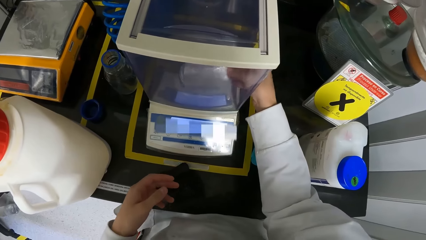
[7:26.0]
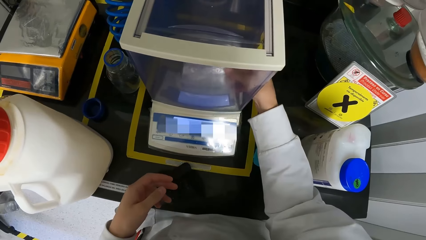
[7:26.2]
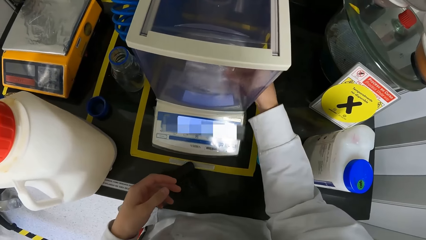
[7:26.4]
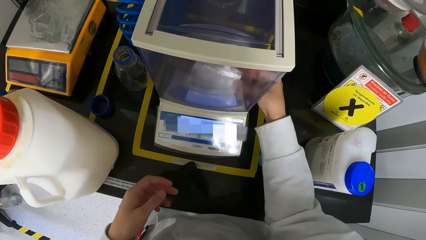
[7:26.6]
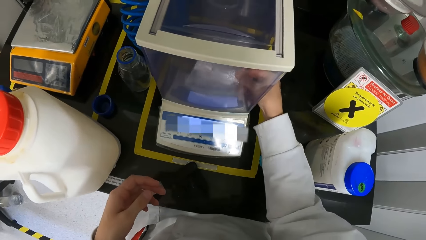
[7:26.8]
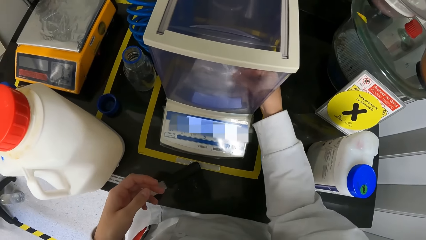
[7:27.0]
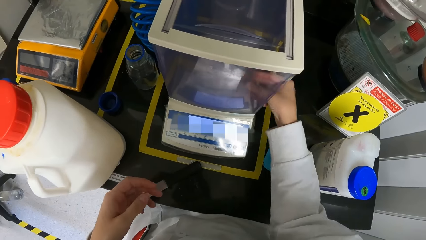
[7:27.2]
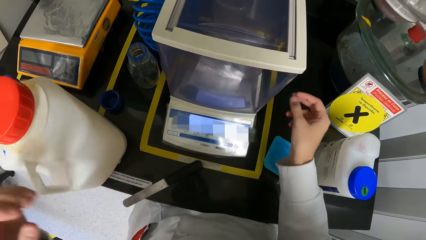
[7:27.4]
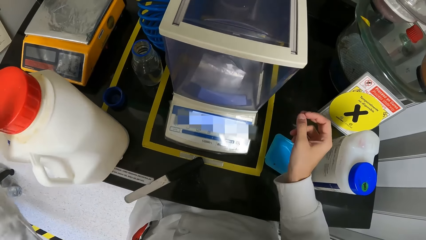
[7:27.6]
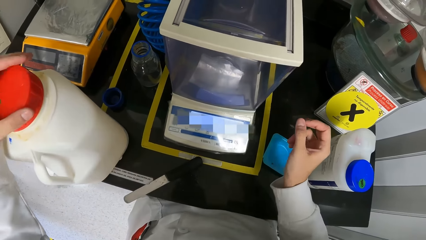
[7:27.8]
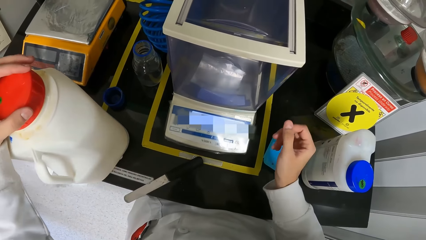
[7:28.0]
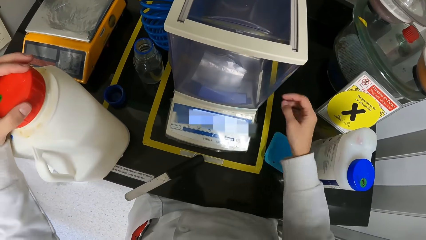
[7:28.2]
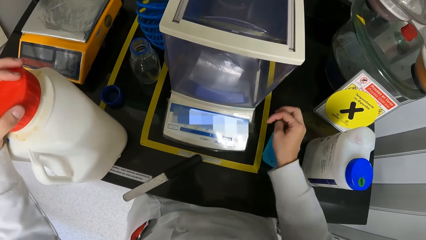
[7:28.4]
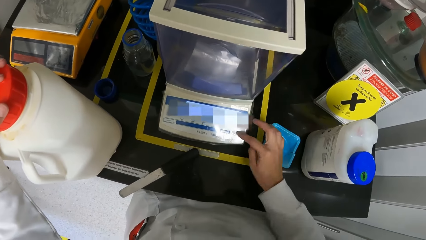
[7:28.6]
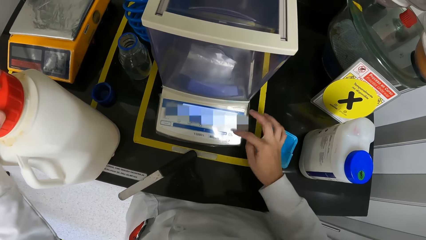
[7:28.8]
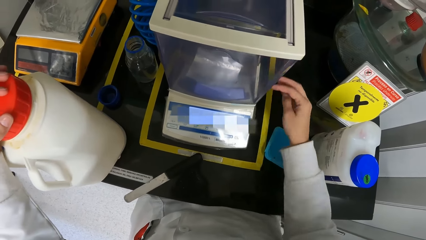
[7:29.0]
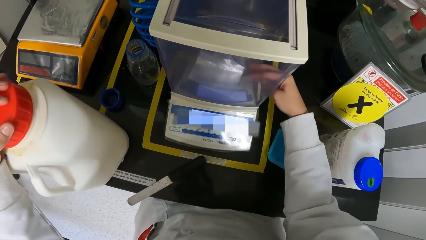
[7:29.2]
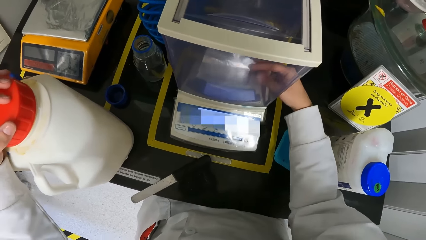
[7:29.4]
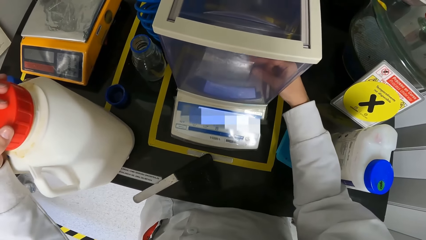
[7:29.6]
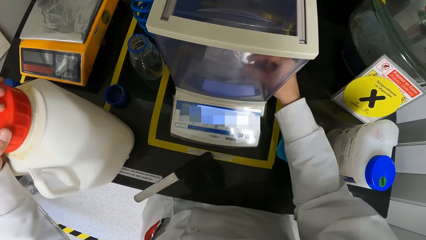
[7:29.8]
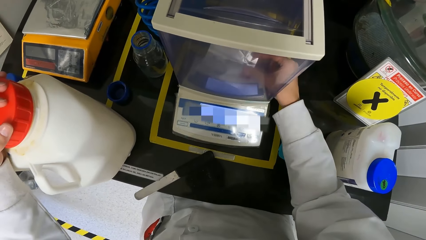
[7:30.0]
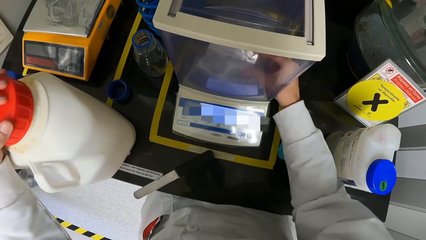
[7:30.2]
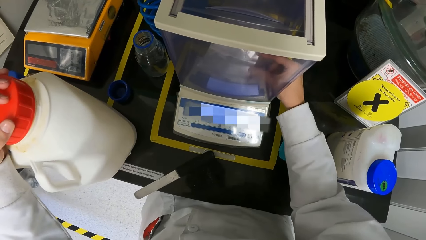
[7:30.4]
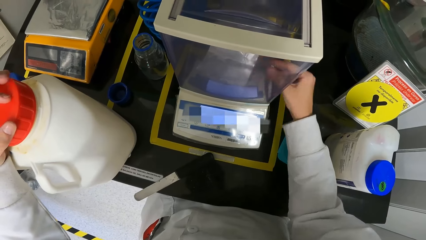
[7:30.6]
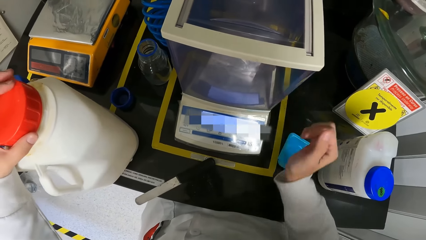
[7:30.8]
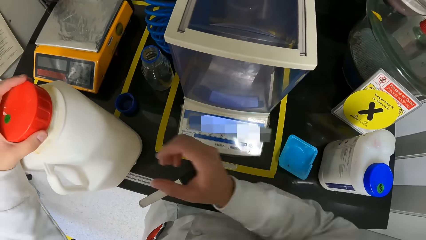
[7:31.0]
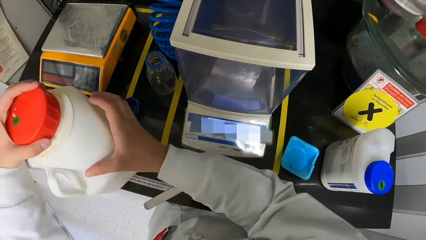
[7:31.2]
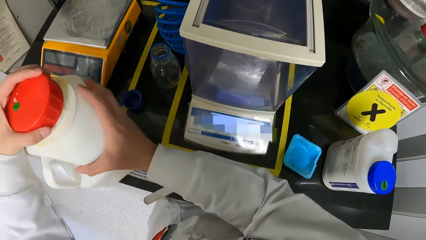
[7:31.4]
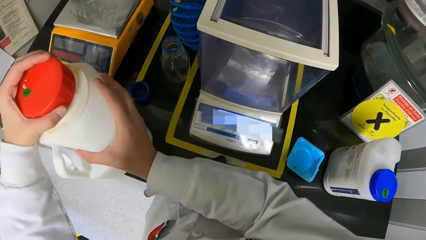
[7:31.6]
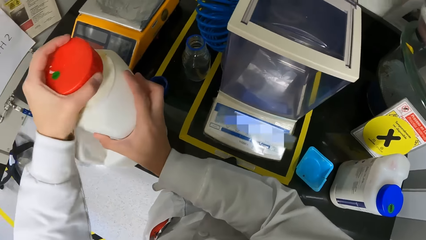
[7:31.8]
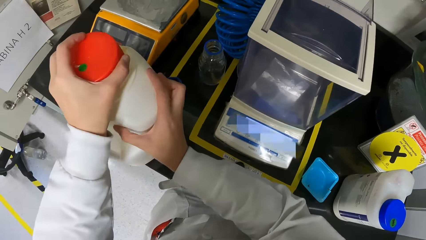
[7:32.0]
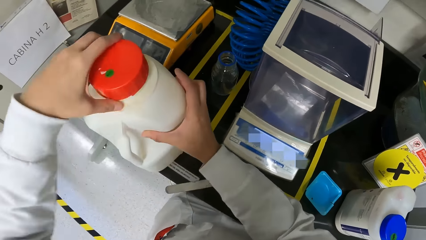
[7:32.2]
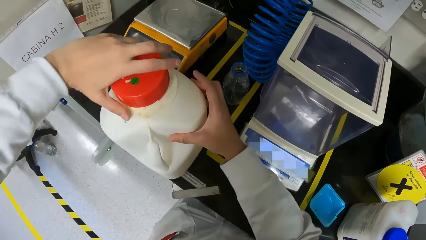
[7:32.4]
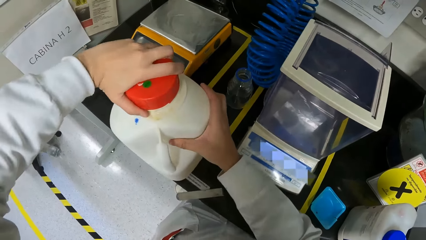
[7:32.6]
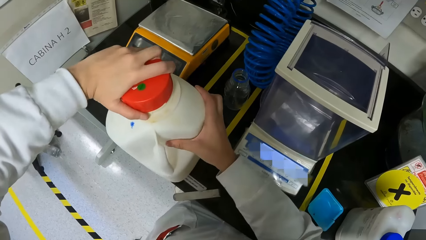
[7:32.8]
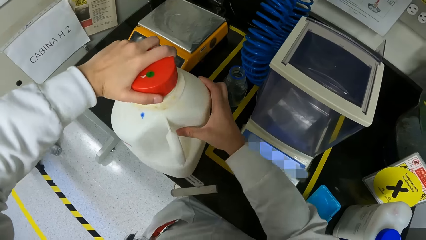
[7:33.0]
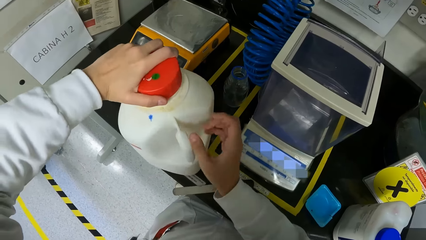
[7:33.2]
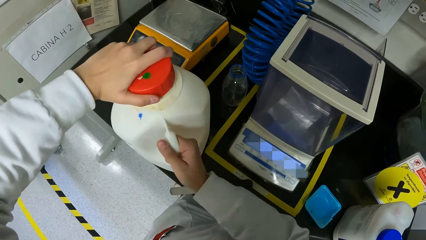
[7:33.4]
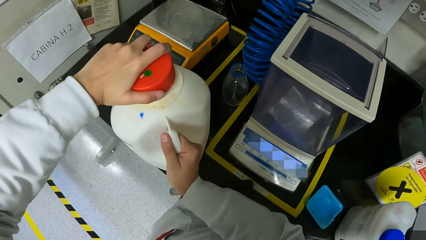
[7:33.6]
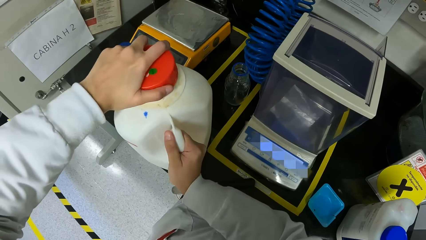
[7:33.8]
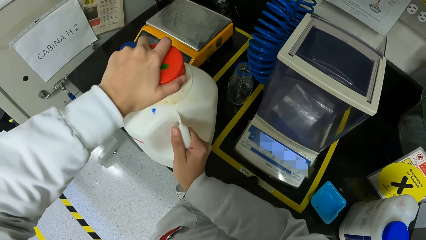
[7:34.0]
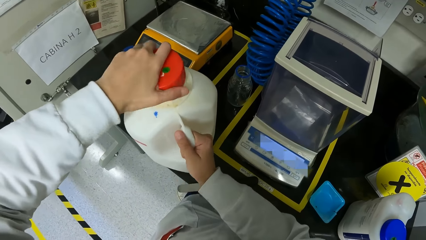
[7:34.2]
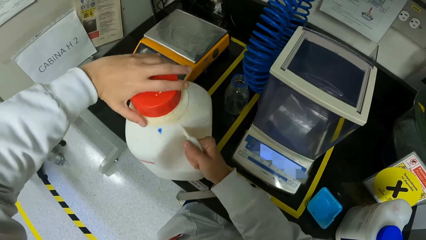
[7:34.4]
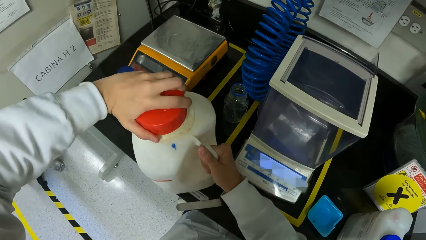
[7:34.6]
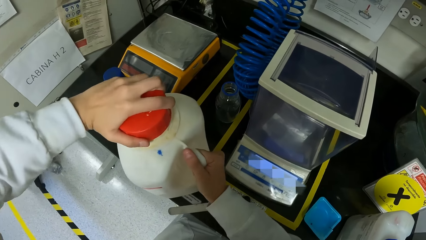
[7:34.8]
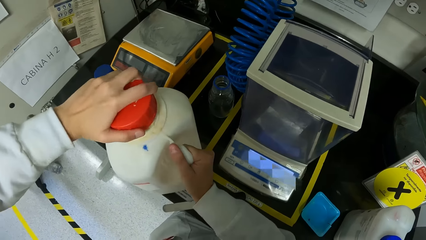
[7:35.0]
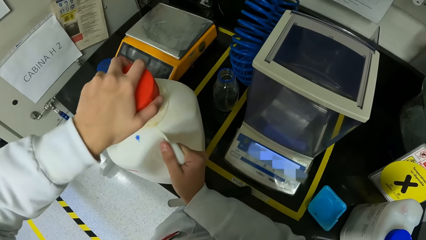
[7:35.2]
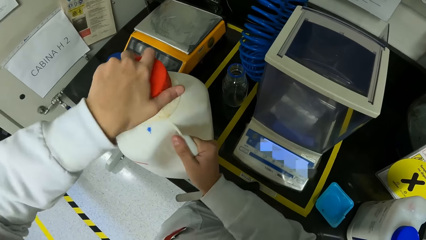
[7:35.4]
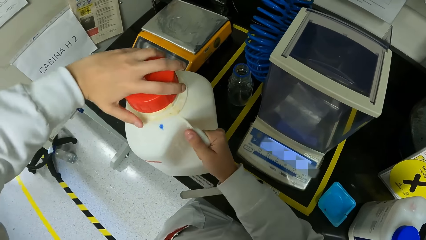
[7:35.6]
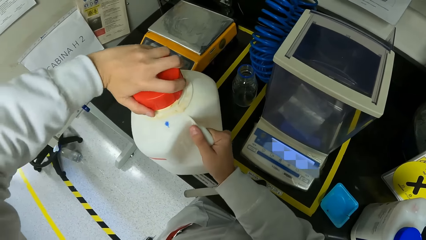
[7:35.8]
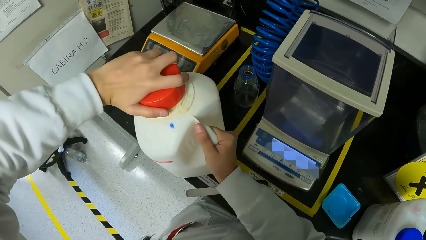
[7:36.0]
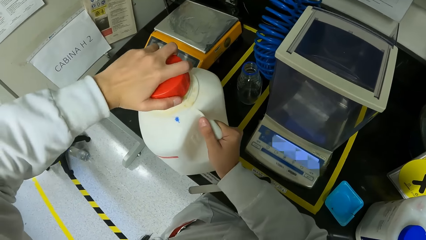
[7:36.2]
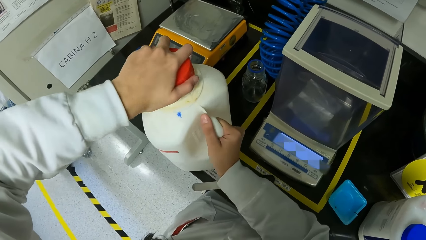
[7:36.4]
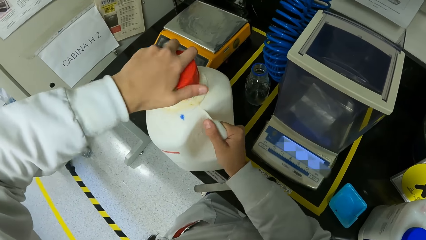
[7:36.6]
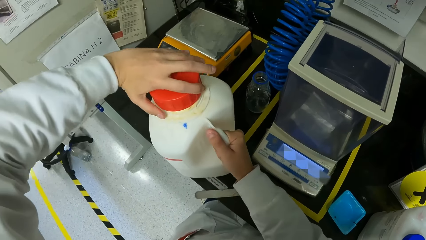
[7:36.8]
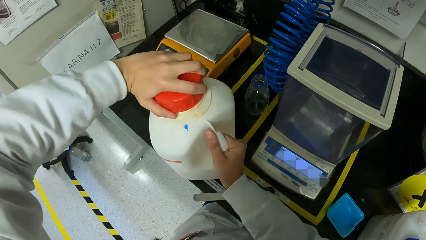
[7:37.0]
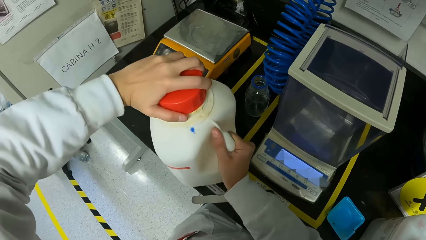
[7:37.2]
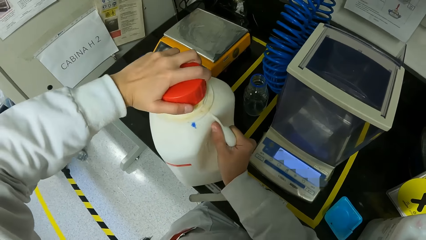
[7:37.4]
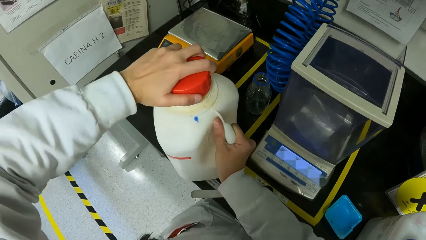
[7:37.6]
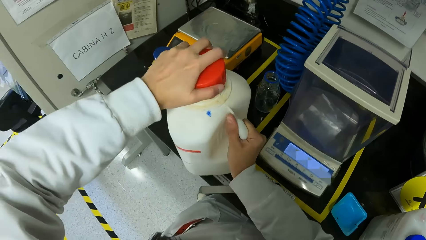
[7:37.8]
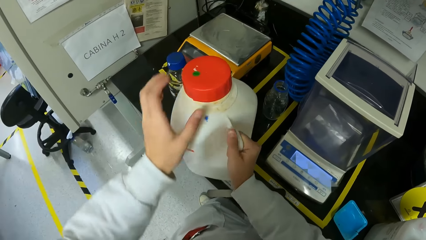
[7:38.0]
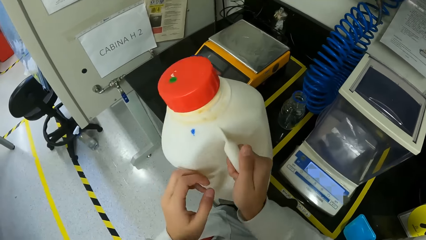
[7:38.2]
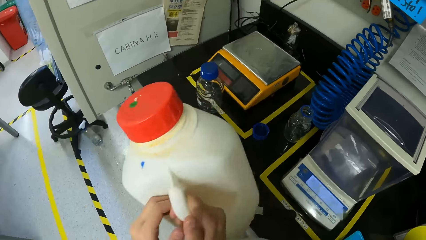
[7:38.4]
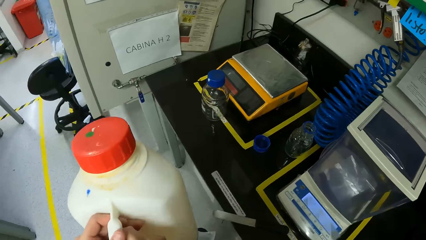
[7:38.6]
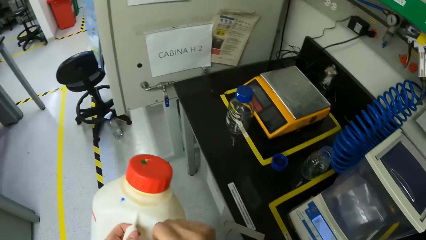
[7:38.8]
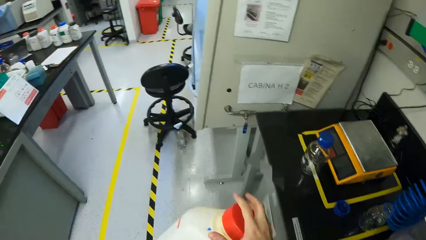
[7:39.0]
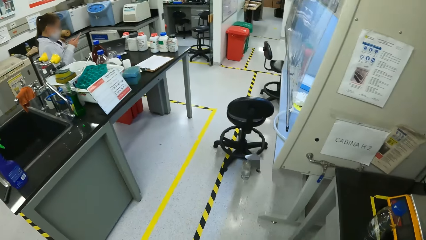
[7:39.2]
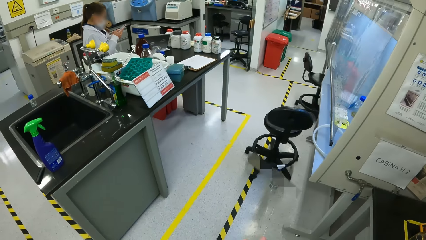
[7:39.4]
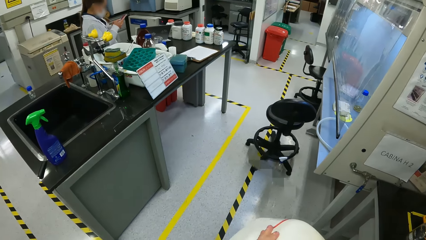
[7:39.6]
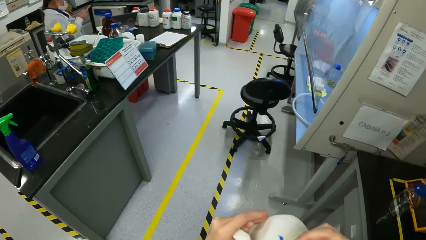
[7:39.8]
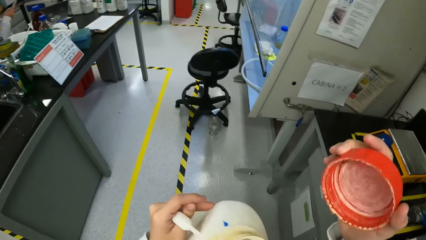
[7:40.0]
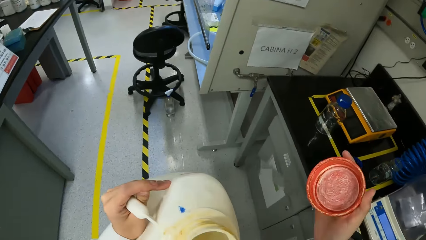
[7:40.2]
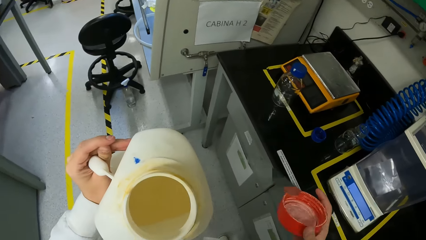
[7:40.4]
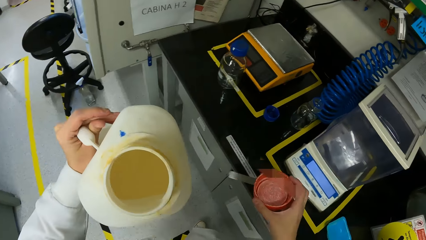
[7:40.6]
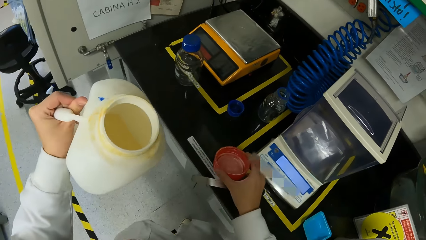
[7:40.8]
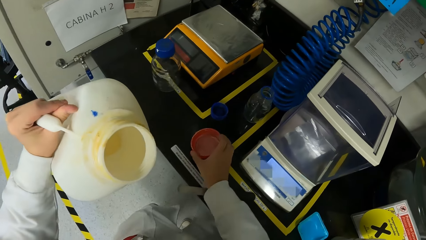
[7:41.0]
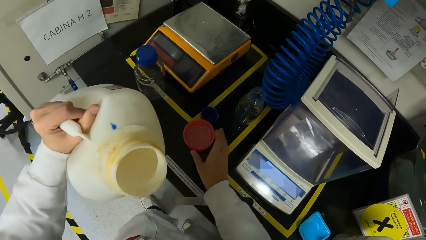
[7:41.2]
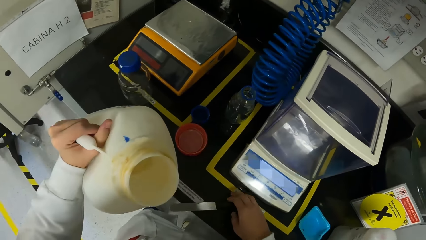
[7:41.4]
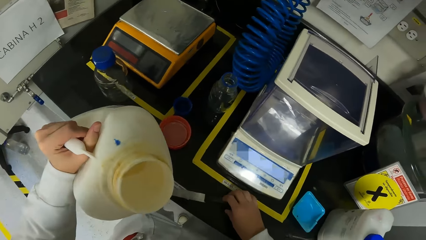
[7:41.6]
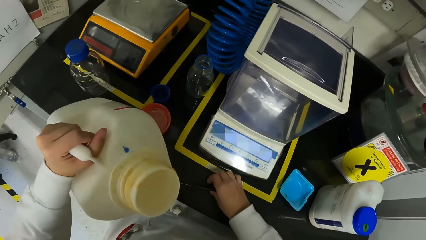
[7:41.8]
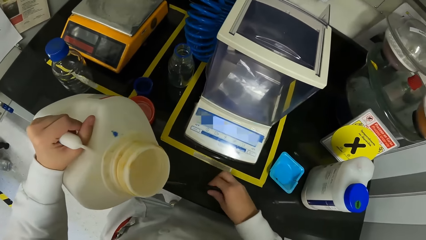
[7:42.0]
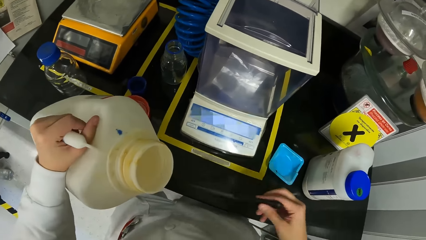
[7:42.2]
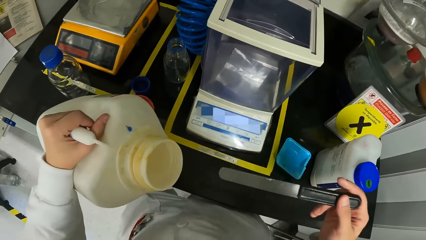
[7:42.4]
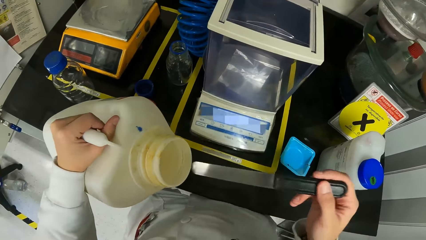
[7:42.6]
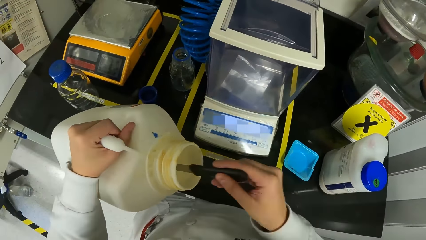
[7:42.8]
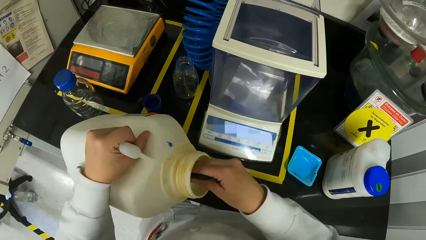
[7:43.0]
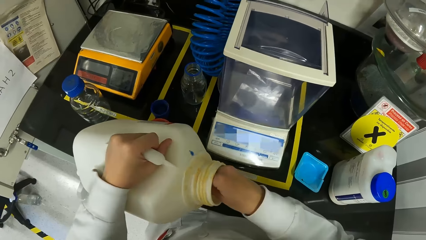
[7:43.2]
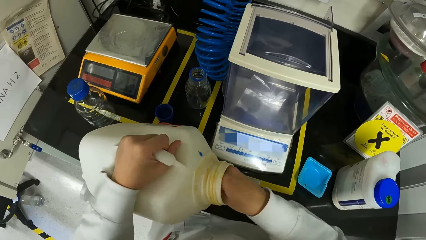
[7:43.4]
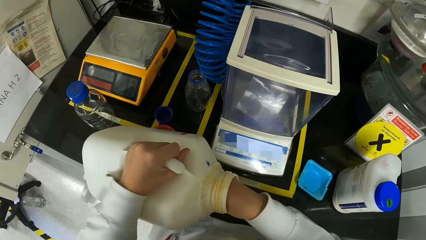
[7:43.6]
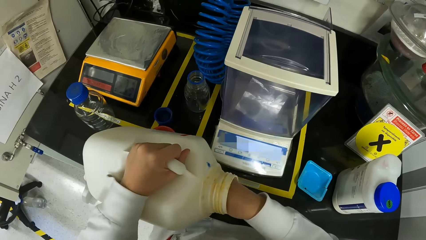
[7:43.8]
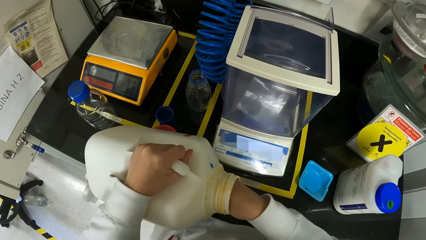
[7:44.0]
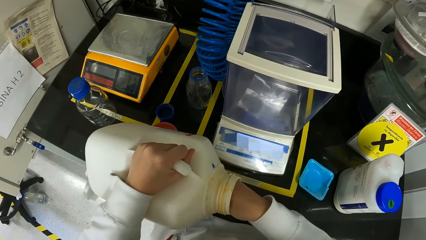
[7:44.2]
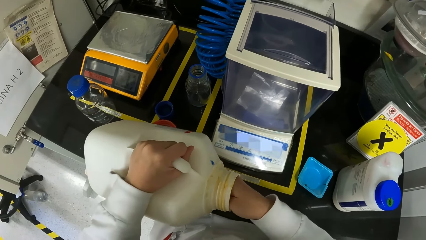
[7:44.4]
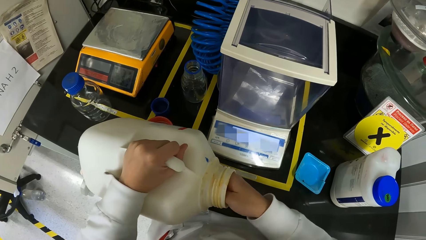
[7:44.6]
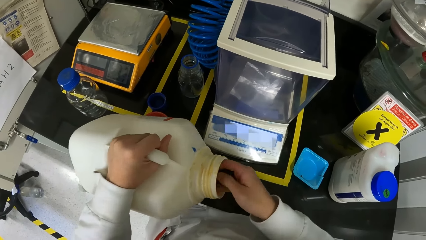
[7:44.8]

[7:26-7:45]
The camera wearer places the sample tape on the DNA sequencer with her right hand. She places her left hand on the cover or lid of the keg. She operates the DNA sequencer with her right hand. She adjusts the sample tape on the DNA sequencer with her right hand. She holds the keg with her right hand. She adjusts the cover of the keg with her left hand. She opens the lid. She picks up the keg from the lab table with her right hand. She passes the keg from her right hand to her left hand. She opens the cover of the keg in her right hand. She drops the cover of the keg on the lab table with her right hand. She picks up the plaster knife from the table with her right hand. She dips the plaster knife in the keg with her right hand.
